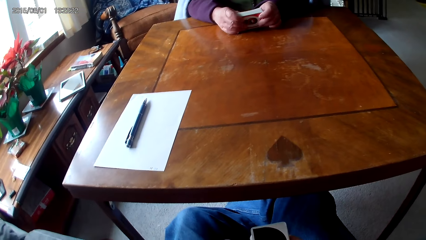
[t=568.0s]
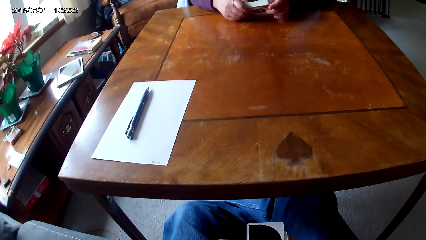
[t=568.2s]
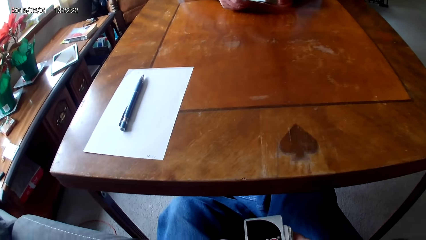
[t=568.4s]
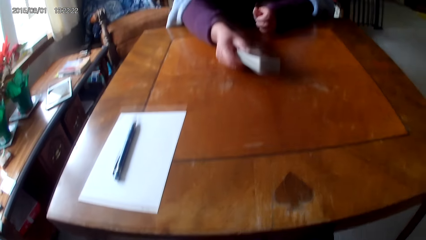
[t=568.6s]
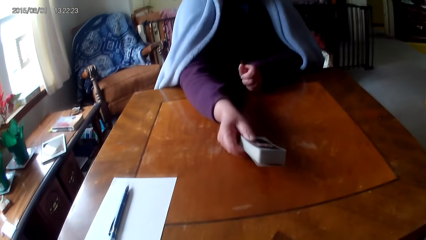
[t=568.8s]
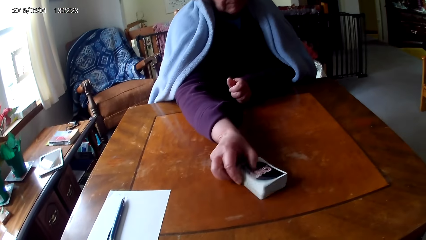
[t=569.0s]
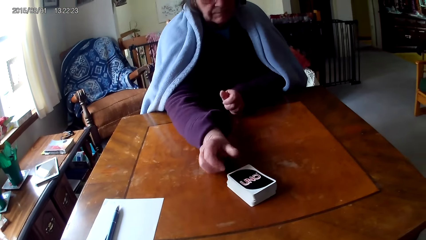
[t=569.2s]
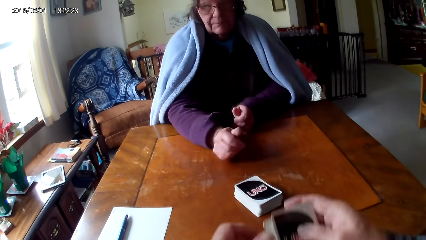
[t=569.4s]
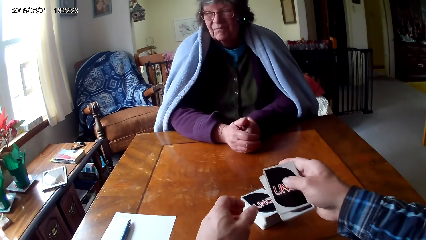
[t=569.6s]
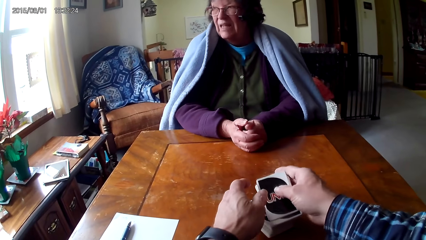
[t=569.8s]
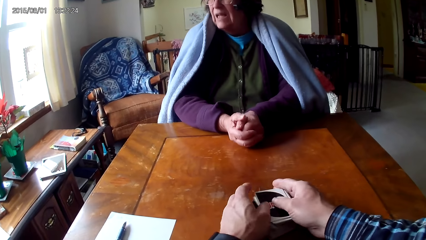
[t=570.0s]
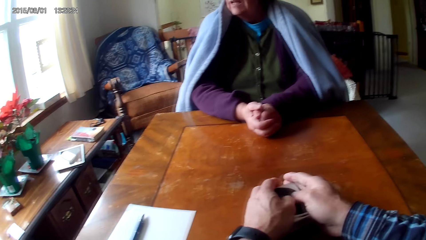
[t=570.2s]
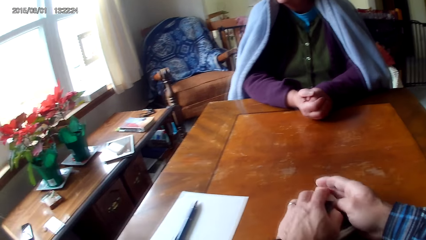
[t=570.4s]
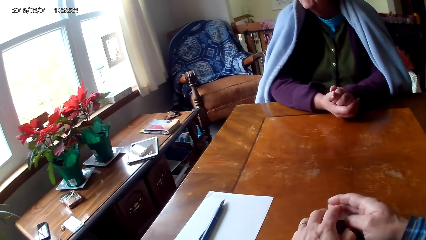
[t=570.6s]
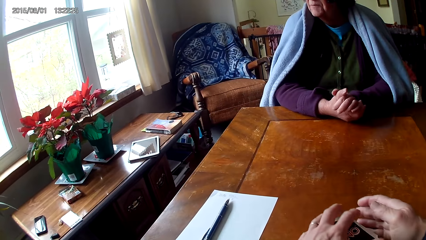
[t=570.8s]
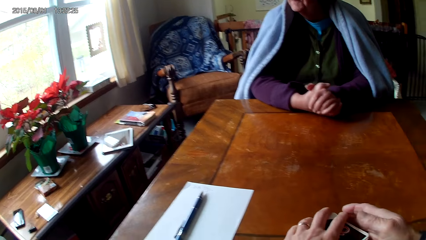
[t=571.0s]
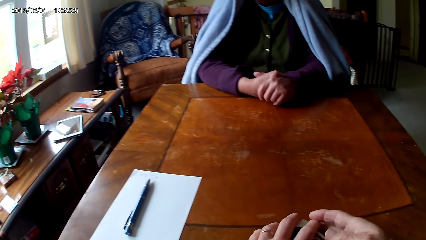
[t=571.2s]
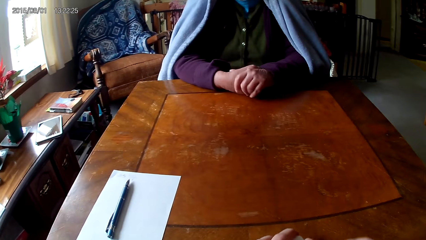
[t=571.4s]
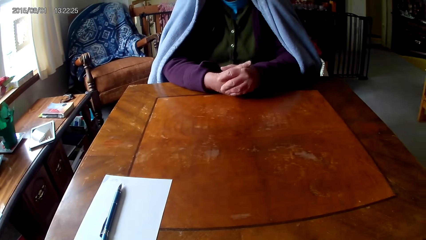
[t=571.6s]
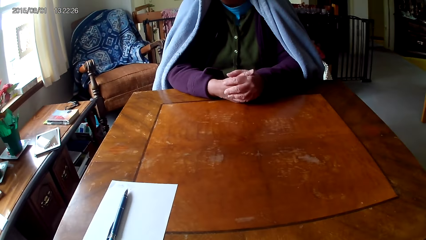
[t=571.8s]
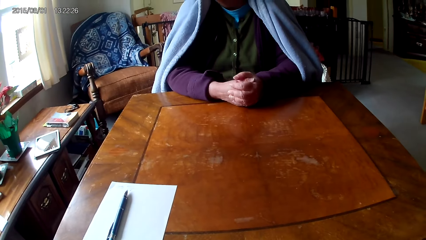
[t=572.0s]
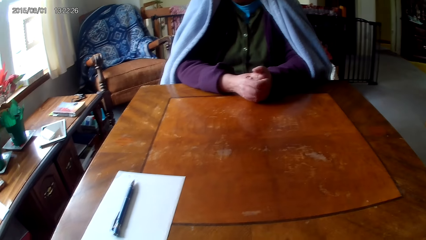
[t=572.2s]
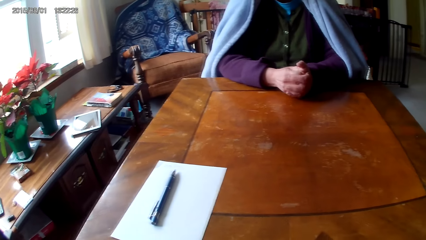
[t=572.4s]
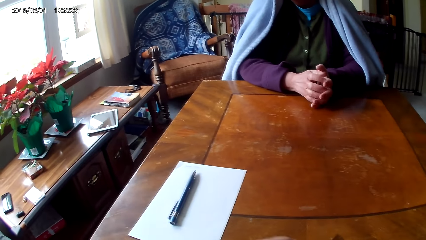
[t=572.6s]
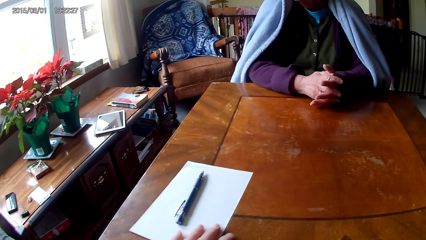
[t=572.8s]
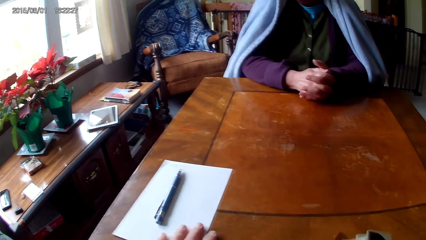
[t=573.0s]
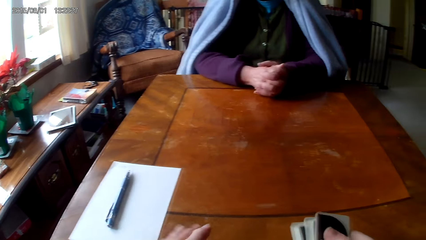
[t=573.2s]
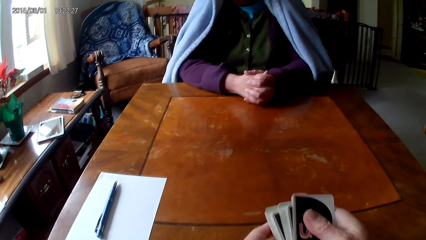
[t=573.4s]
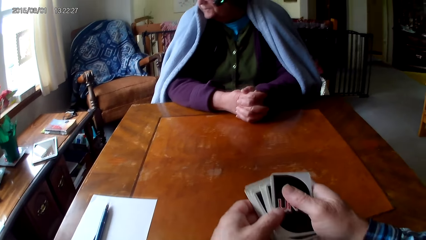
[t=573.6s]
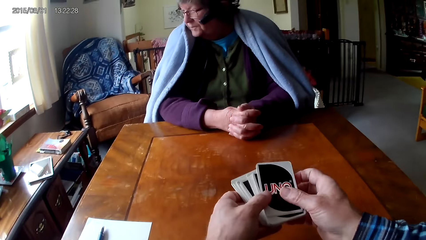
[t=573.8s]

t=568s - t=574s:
A woman holds cards with hands. The woman puts down the cards on a table. The camera wearer puts down cards with hands. They pick up the cards. The woman puts hands together. The camera wearer moves the cards on the table with hands. They move a paper on the table.

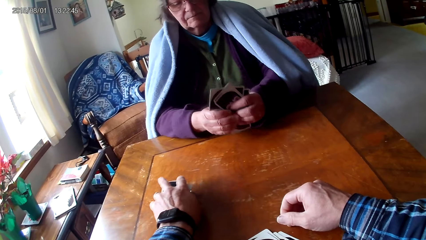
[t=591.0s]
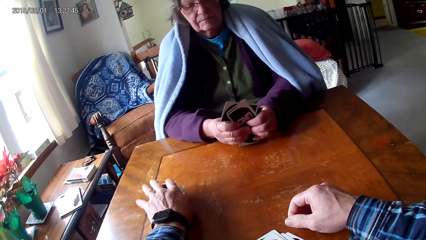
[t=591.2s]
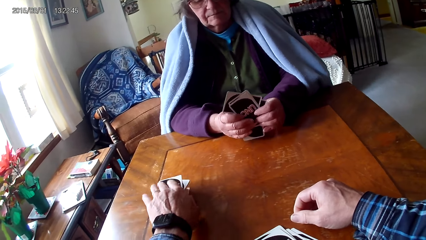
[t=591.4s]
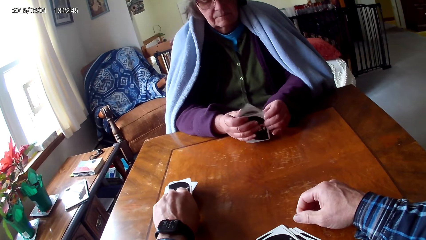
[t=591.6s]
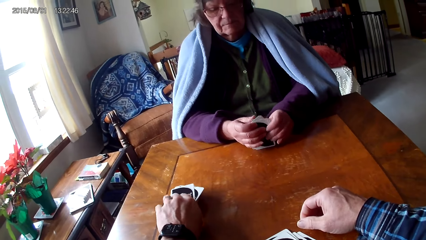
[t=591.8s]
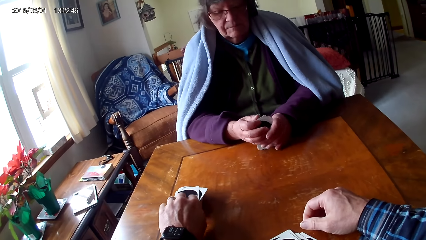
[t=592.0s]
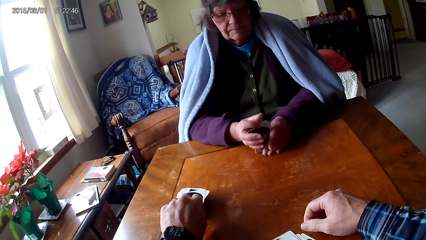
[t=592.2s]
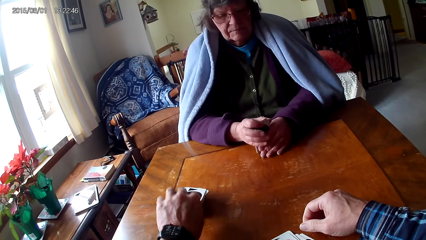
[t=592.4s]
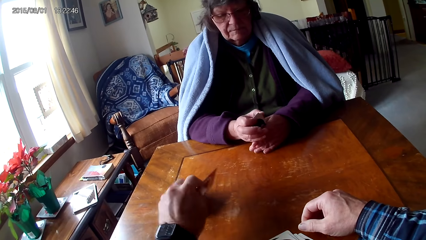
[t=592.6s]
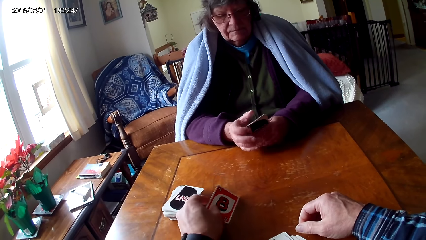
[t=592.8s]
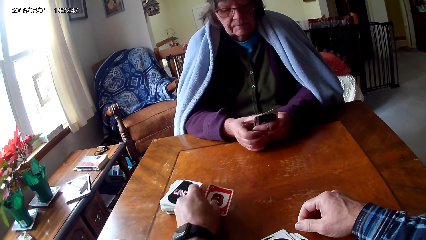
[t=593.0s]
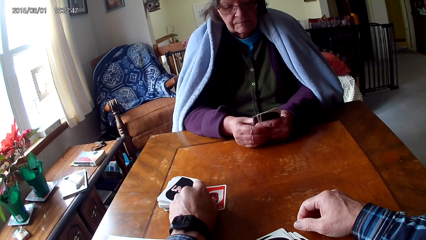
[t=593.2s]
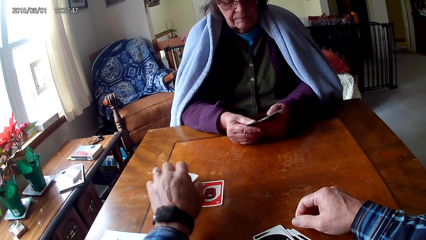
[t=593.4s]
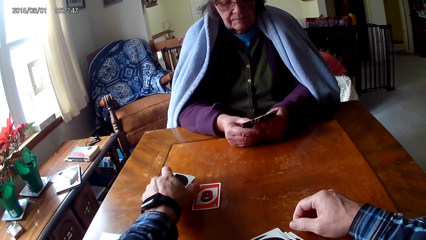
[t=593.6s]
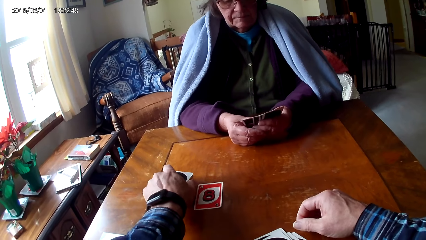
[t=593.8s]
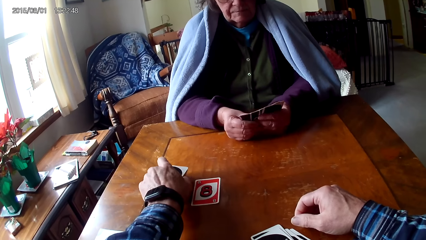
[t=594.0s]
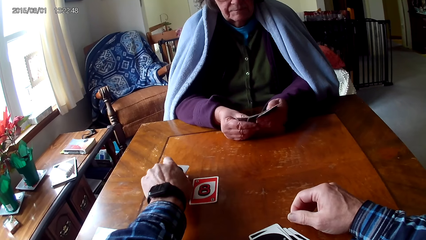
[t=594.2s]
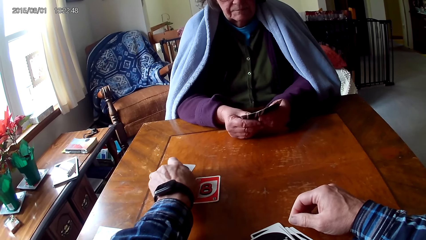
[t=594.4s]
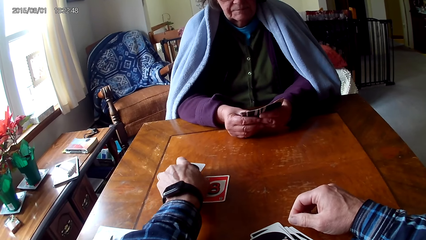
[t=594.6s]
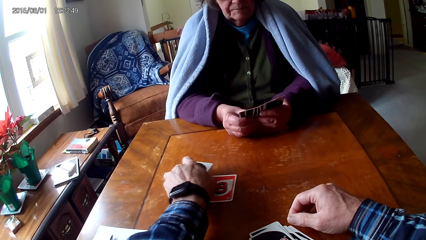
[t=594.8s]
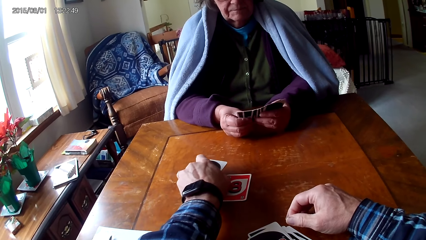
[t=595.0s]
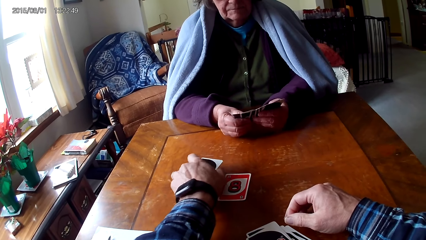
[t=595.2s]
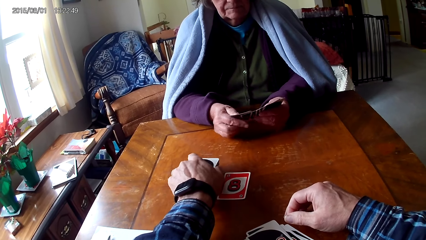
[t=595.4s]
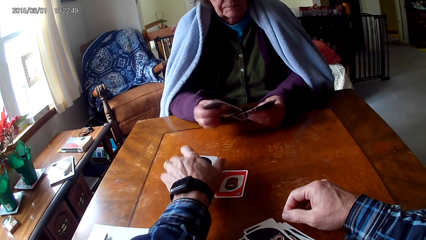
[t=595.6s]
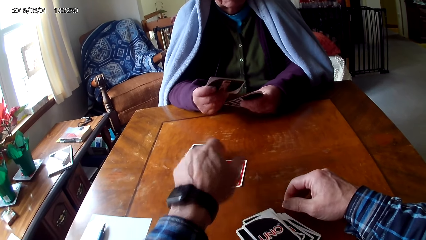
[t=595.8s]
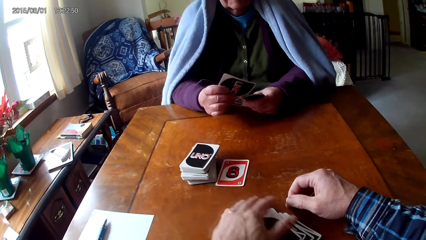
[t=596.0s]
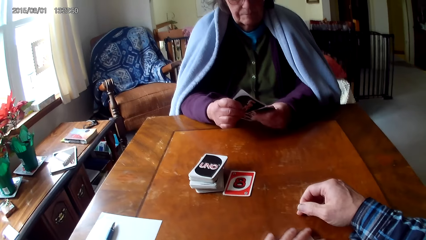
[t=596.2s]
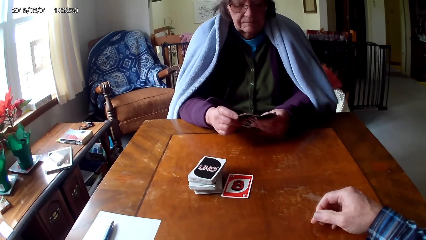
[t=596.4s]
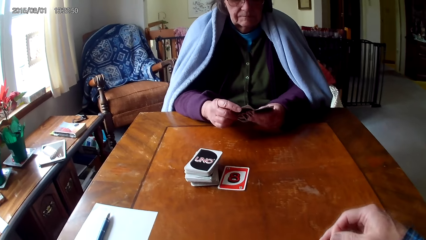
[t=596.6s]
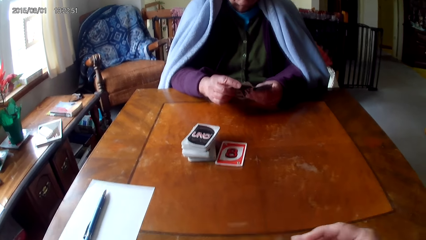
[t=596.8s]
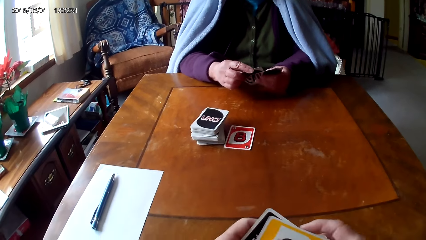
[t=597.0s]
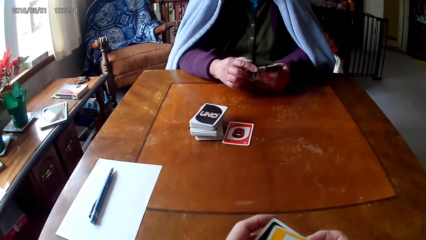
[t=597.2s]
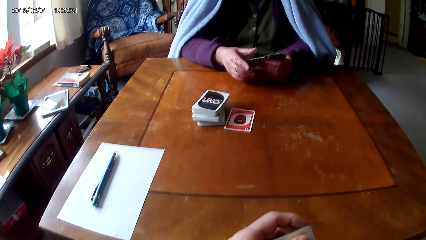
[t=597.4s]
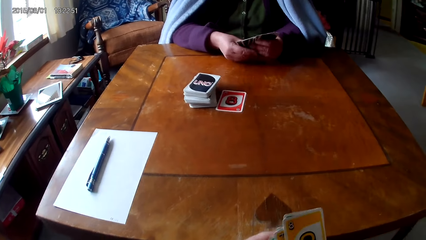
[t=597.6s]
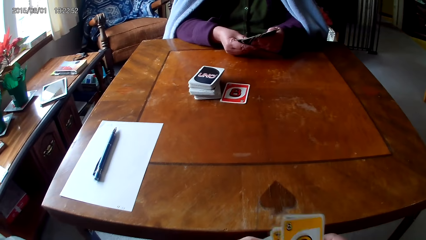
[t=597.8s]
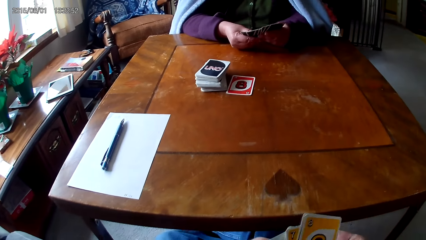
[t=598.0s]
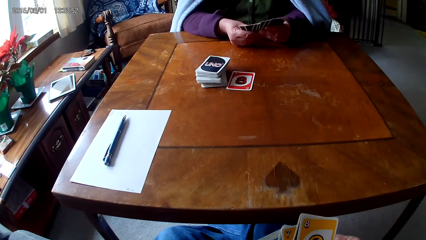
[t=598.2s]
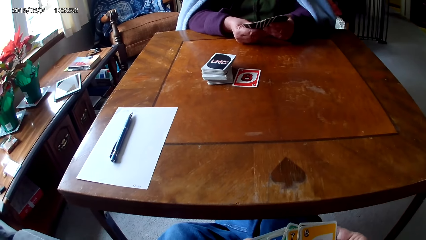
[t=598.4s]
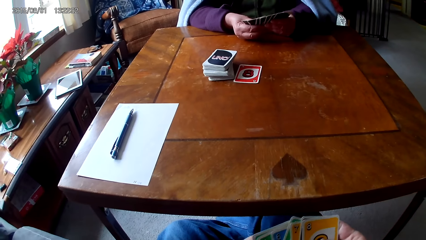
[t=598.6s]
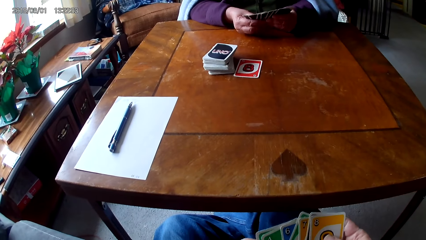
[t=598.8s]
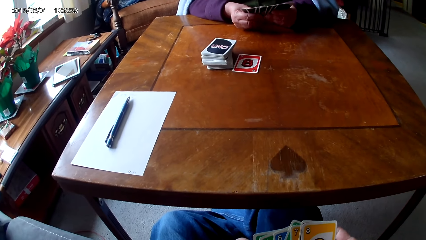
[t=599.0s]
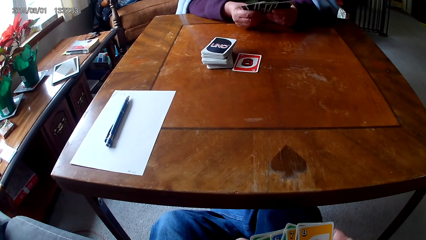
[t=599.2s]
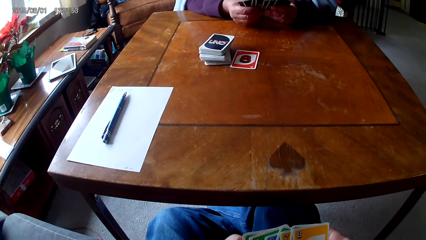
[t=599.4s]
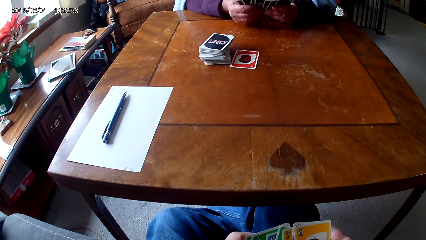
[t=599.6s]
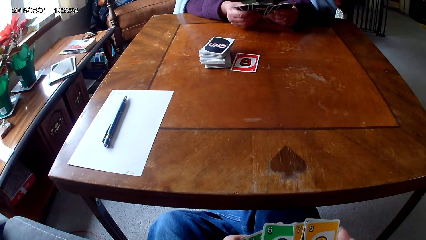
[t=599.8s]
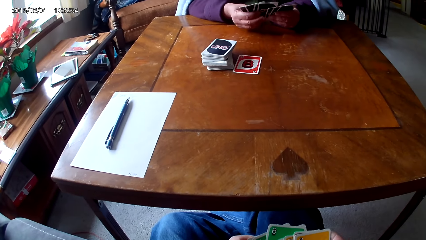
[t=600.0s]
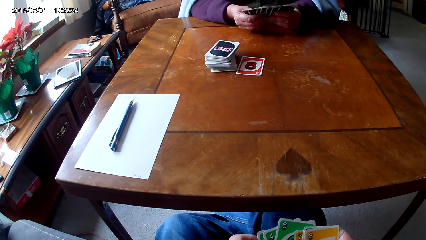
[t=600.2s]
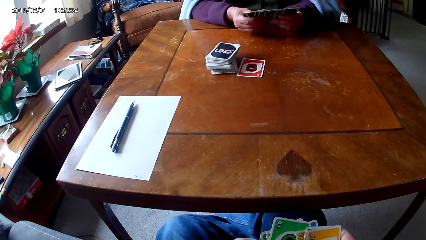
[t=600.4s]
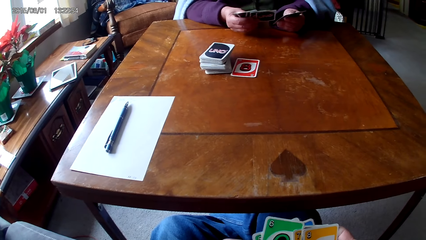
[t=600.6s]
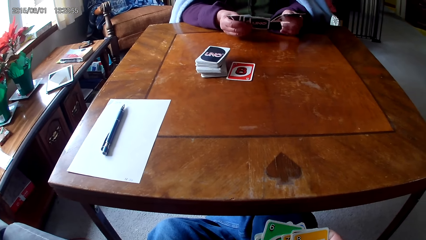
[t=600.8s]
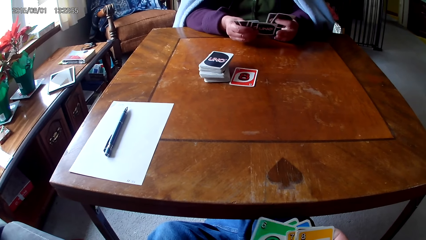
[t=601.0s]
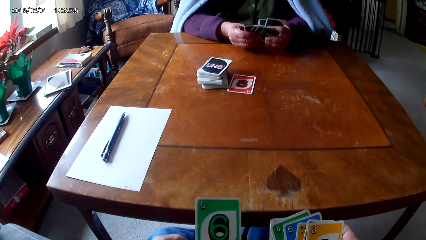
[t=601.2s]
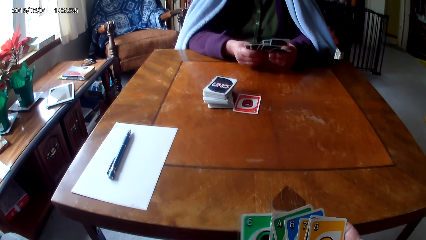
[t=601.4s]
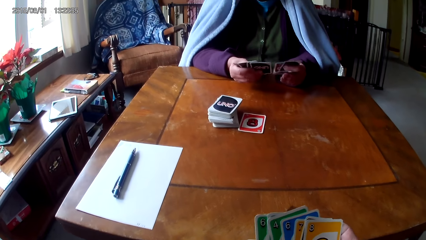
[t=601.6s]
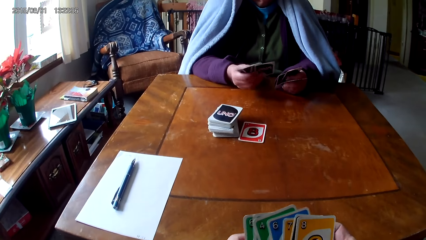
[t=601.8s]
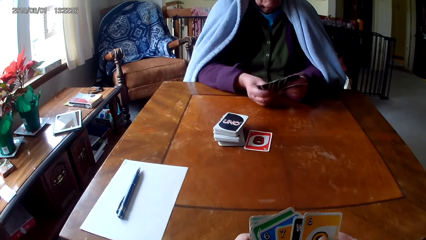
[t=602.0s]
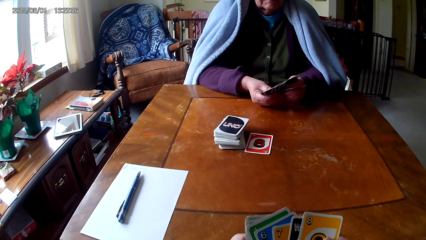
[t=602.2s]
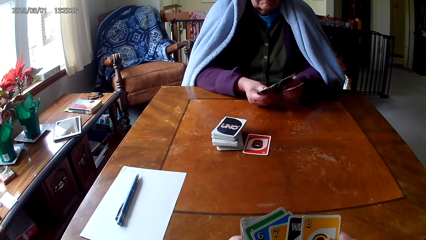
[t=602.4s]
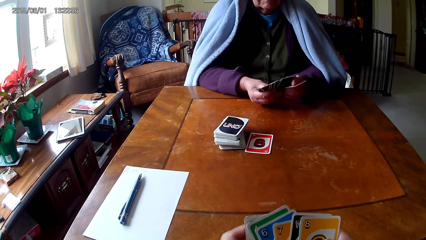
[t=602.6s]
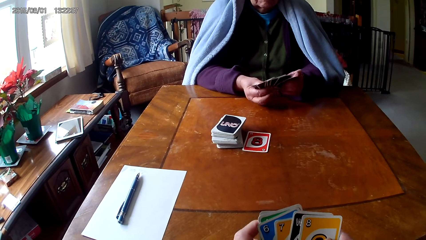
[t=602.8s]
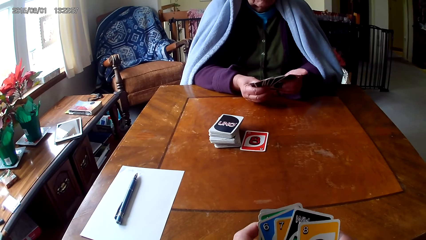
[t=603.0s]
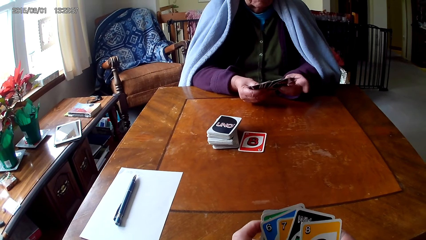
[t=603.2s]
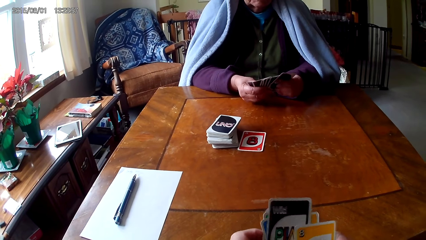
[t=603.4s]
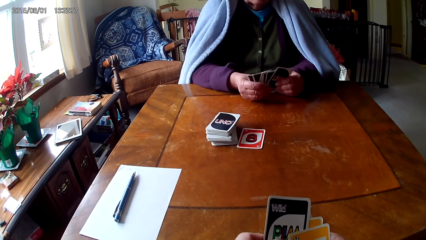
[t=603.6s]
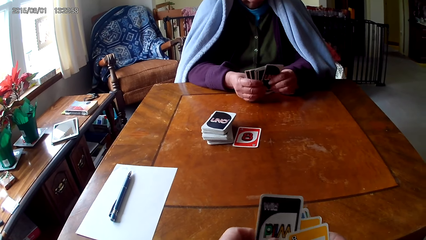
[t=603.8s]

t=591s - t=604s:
The camera wearer moves cards on a table. They pick a card on the table. A woman holds cards on the table with hands. The camera wearer puts down the card on the table. They move the cards on the table. They pick up the cards on the table. They hold the cards with hands. They reshuffle the cards. They arrange the cards with hands. The woman arranges cards with hands.
